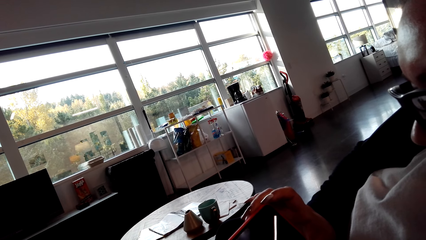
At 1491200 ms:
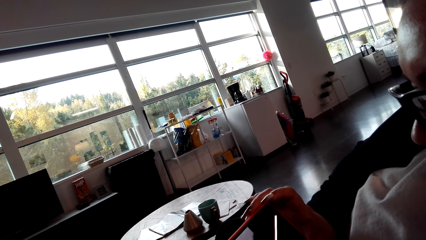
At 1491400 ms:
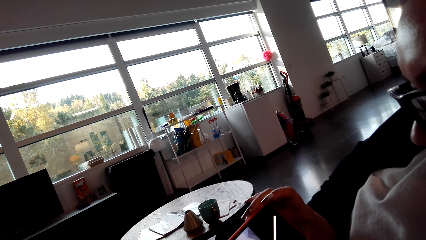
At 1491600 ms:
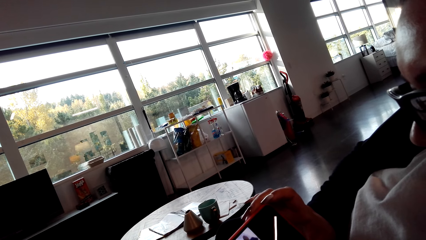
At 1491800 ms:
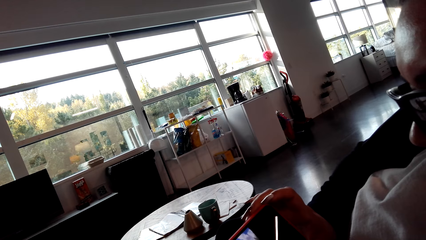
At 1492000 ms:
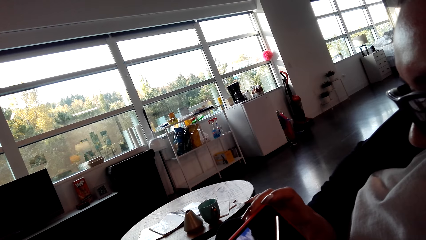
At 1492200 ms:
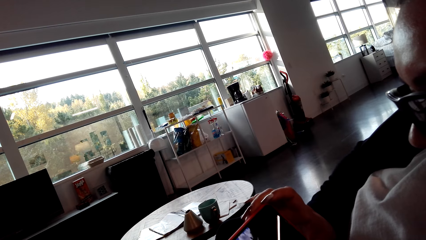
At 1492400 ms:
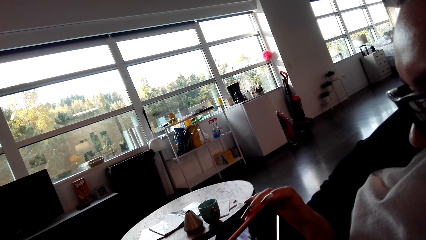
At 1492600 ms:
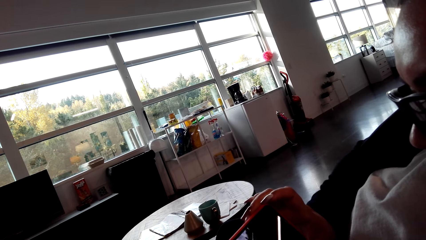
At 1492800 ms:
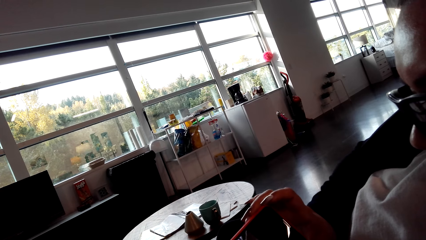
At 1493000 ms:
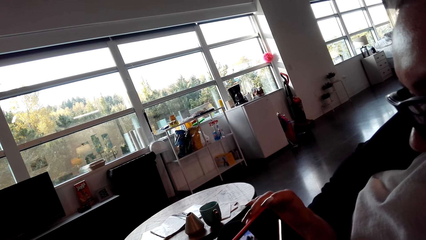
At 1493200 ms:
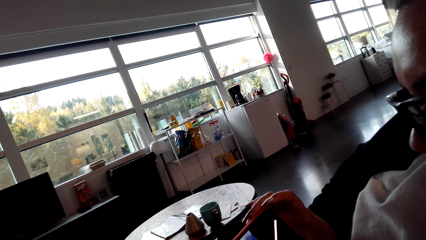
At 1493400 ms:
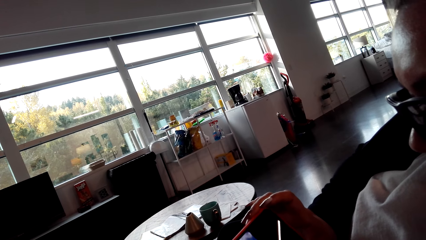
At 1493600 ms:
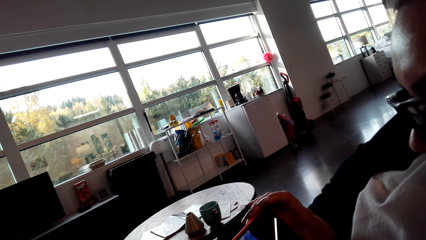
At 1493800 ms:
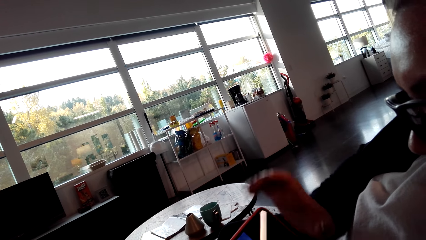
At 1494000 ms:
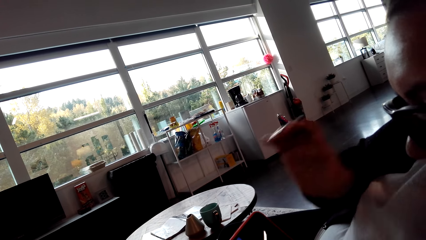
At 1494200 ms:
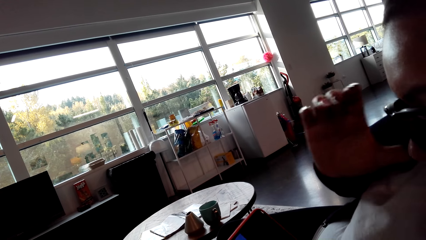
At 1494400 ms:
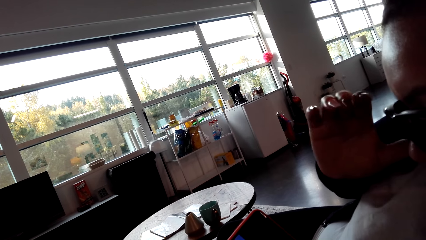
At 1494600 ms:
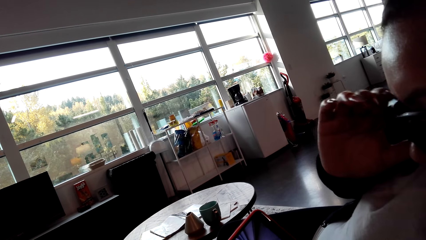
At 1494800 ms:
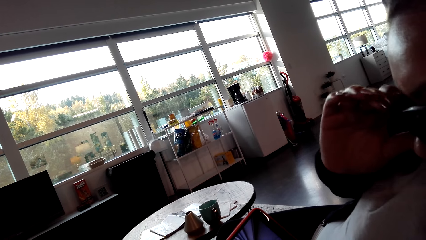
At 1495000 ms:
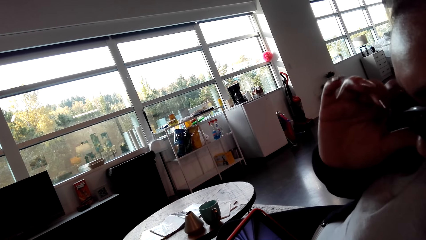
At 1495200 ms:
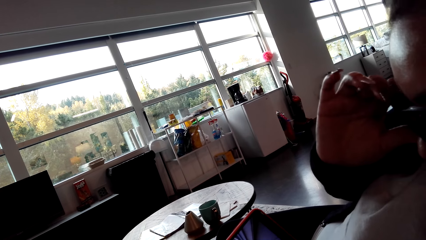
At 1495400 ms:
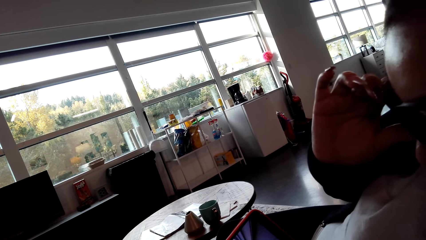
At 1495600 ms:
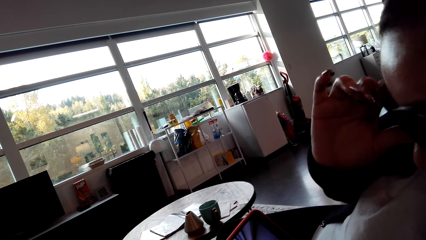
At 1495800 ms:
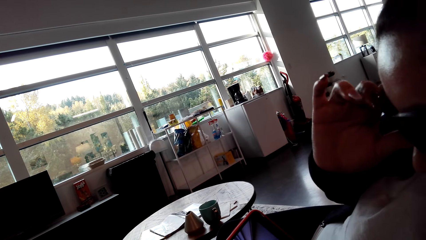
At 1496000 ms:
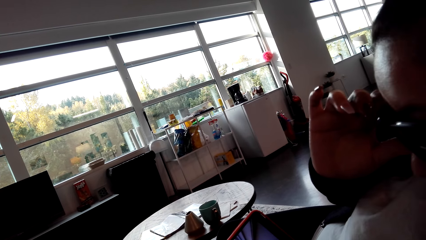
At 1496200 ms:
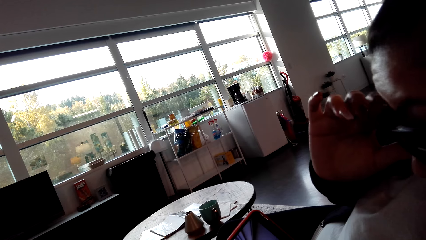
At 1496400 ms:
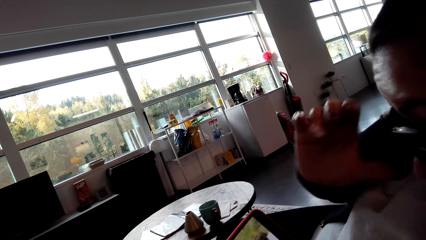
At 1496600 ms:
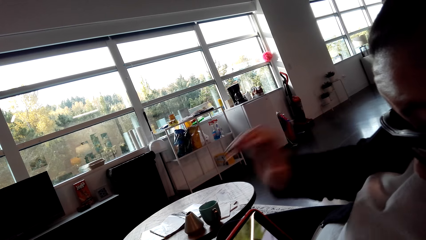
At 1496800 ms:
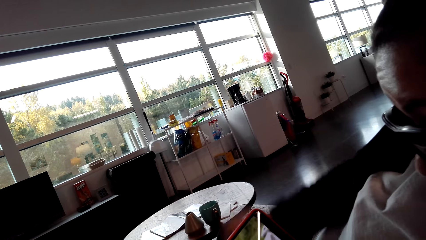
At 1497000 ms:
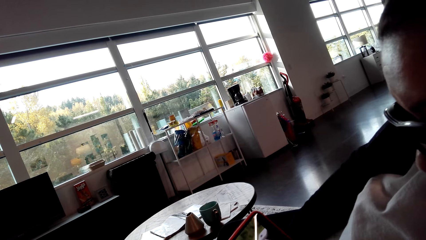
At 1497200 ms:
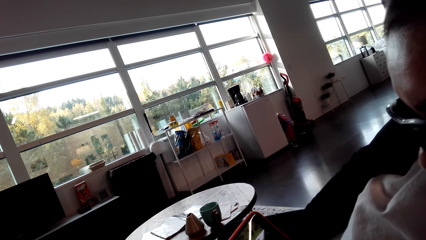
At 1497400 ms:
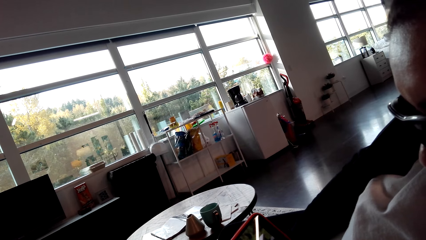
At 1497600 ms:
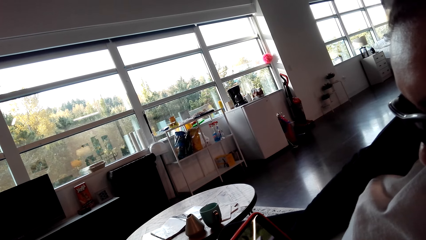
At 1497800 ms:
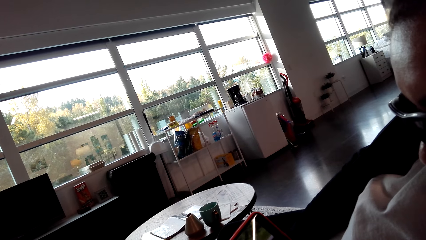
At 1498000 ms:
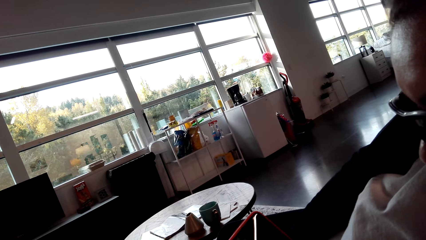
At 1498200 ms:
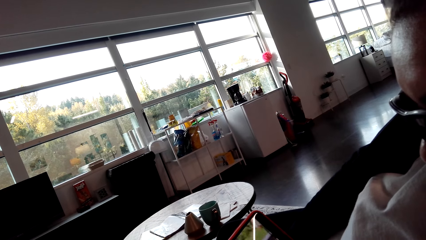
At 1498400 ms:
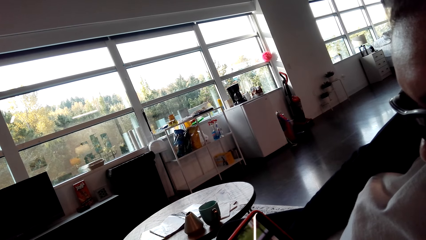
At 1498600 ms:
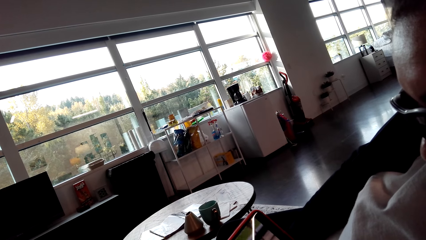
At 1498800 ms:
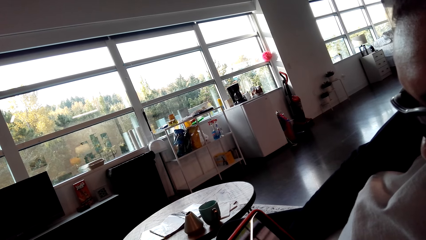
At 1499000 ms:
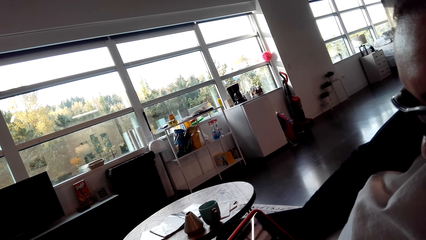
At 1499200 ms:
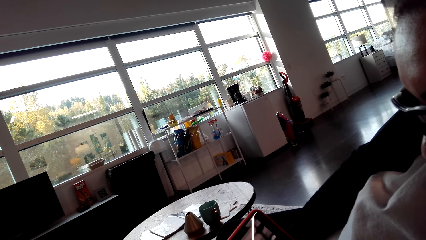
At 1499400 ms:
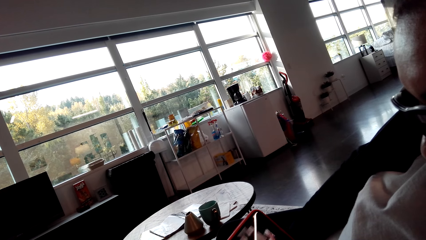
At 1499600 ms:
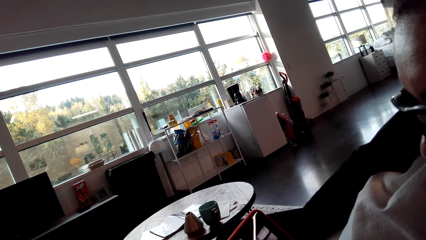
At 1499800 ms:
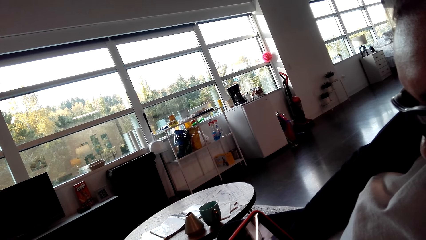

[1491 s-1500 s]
A person adjusts her glasses.

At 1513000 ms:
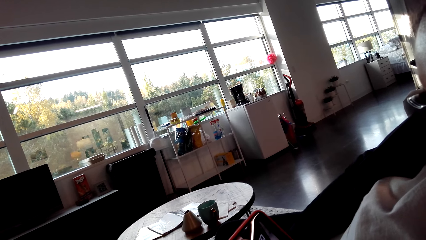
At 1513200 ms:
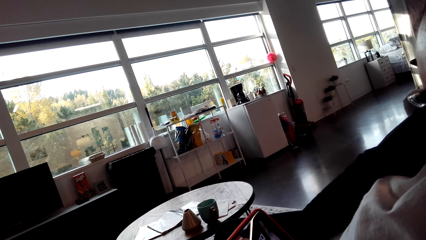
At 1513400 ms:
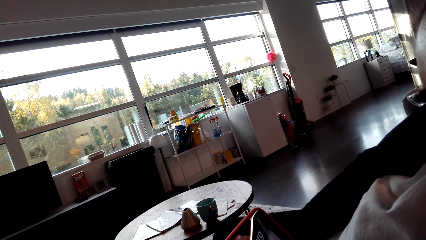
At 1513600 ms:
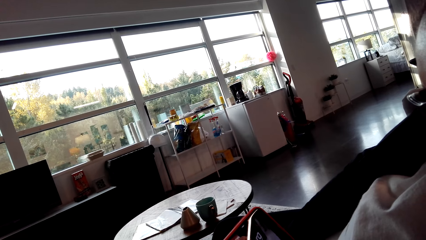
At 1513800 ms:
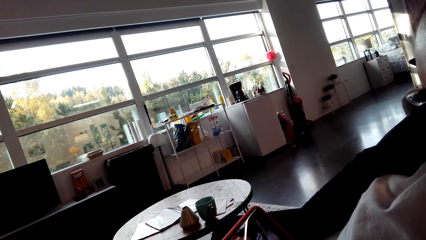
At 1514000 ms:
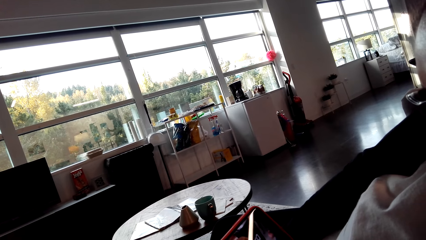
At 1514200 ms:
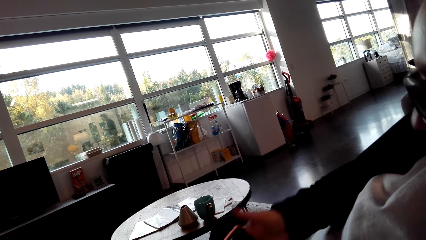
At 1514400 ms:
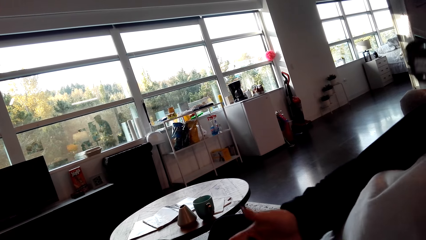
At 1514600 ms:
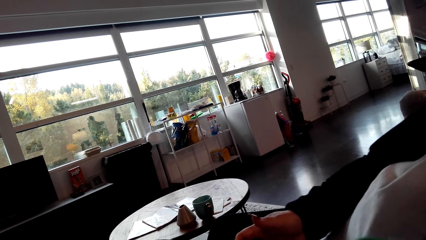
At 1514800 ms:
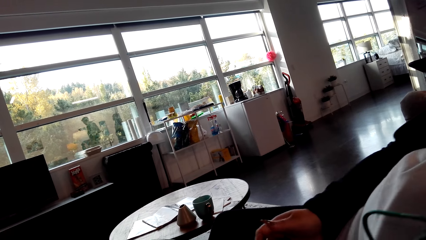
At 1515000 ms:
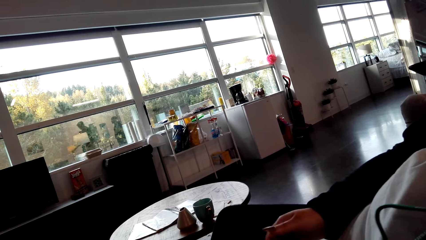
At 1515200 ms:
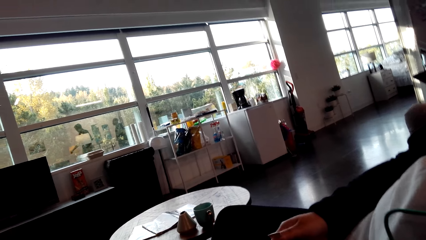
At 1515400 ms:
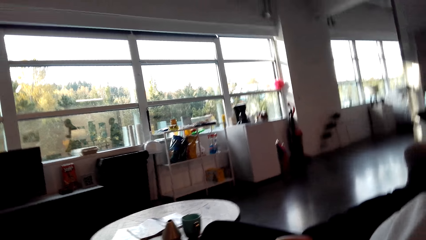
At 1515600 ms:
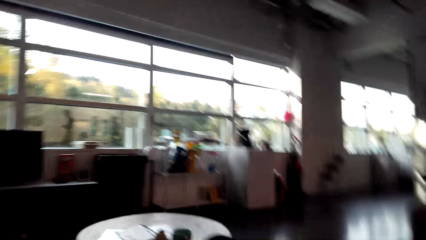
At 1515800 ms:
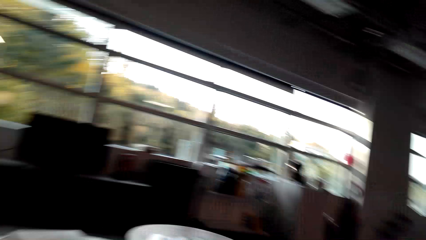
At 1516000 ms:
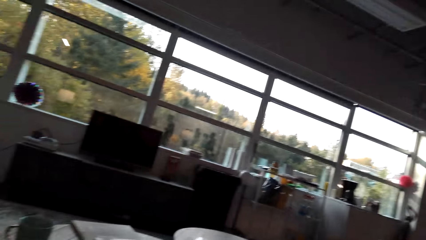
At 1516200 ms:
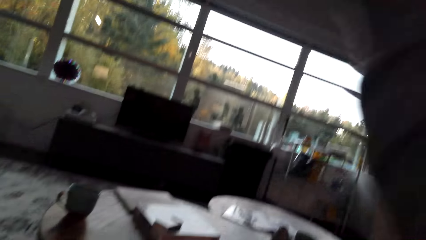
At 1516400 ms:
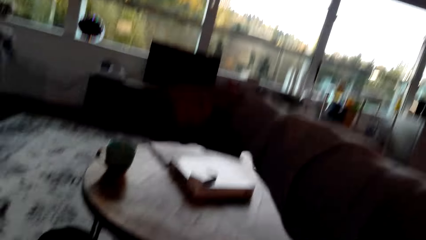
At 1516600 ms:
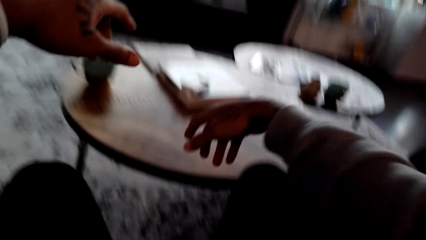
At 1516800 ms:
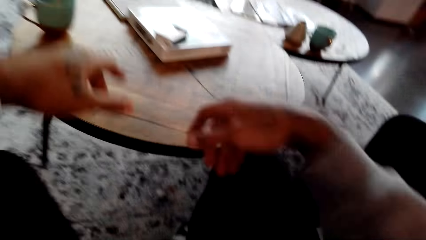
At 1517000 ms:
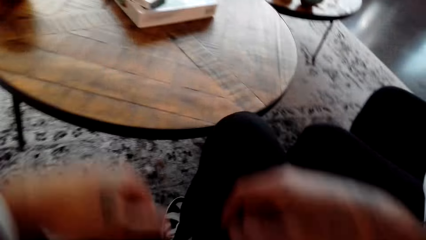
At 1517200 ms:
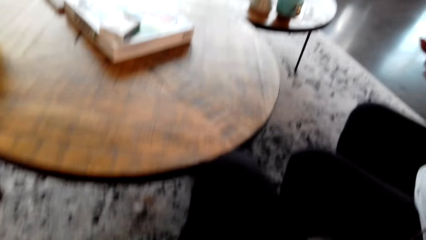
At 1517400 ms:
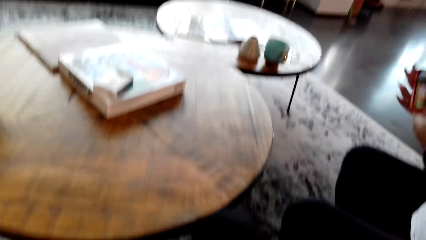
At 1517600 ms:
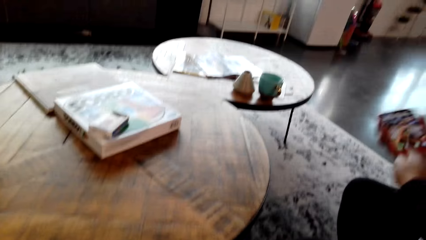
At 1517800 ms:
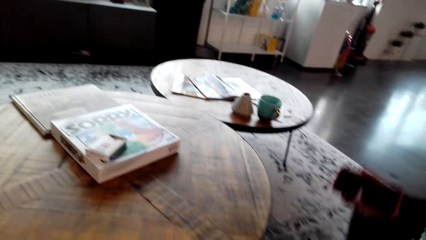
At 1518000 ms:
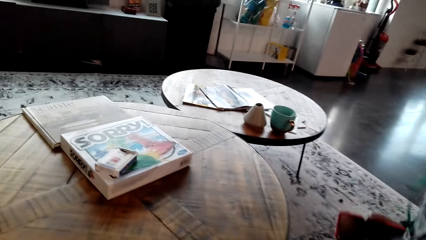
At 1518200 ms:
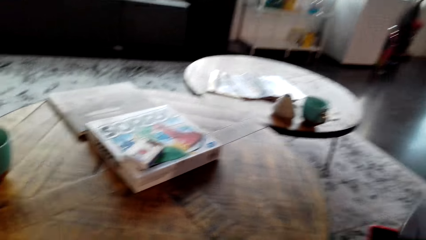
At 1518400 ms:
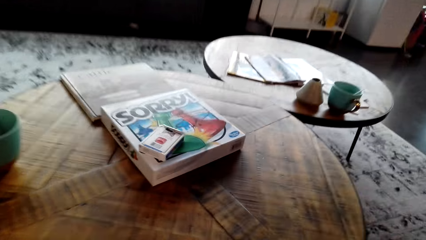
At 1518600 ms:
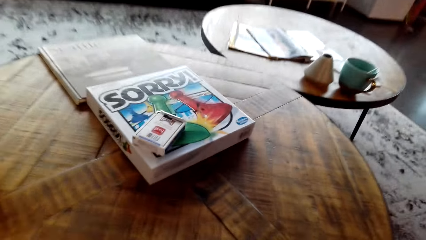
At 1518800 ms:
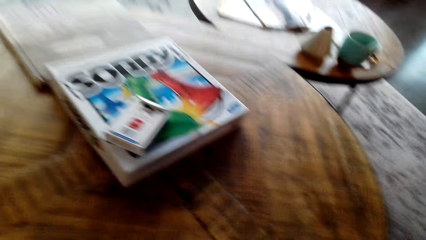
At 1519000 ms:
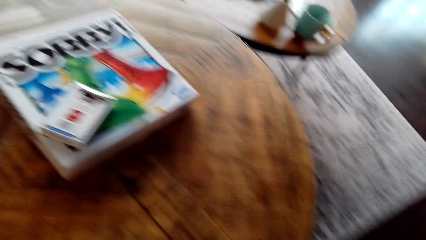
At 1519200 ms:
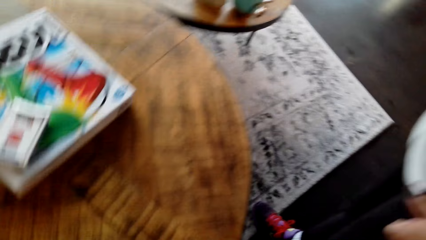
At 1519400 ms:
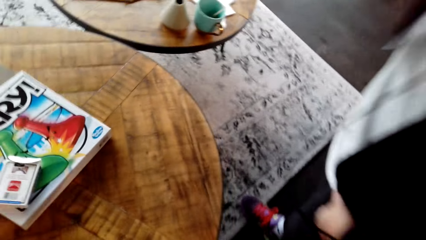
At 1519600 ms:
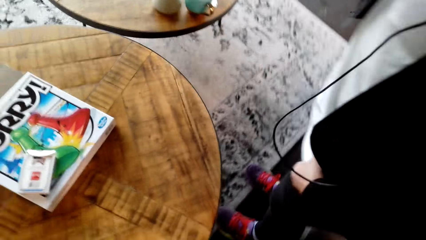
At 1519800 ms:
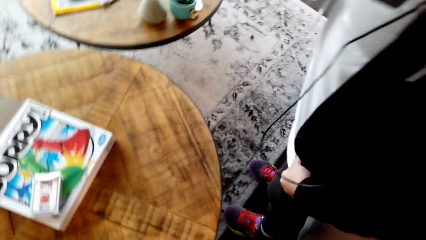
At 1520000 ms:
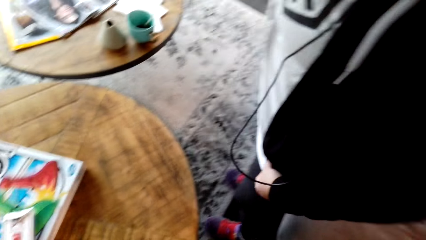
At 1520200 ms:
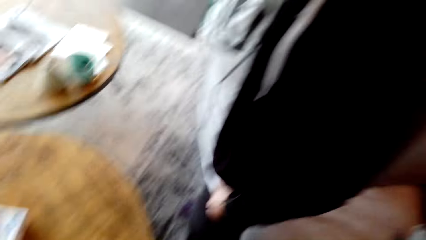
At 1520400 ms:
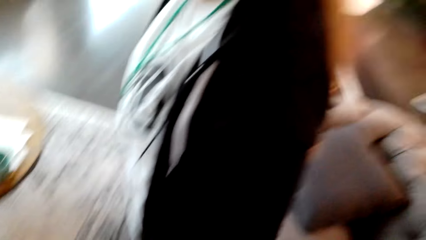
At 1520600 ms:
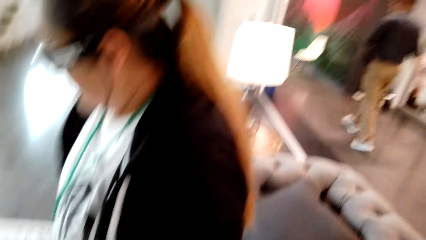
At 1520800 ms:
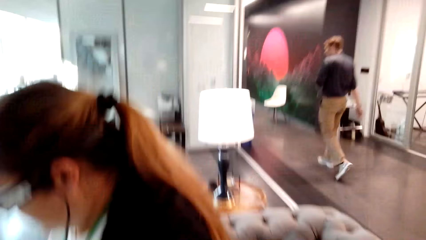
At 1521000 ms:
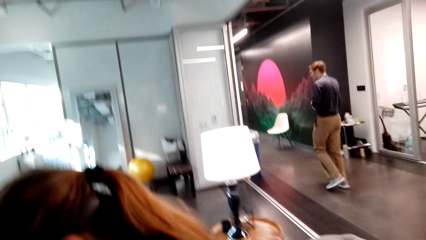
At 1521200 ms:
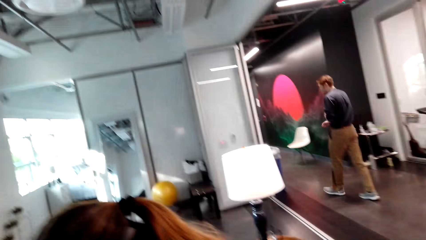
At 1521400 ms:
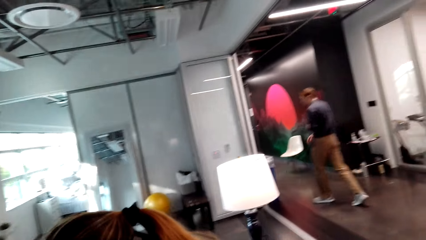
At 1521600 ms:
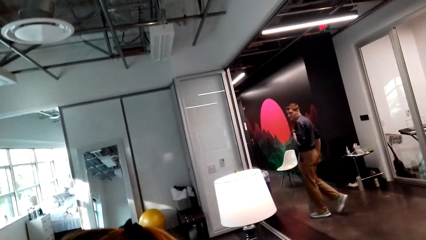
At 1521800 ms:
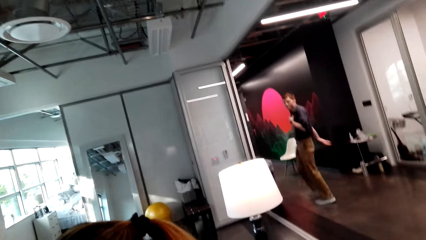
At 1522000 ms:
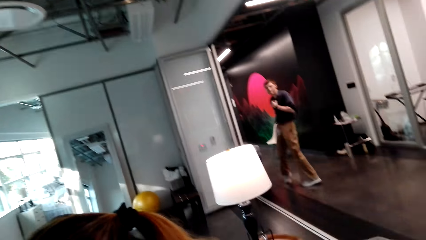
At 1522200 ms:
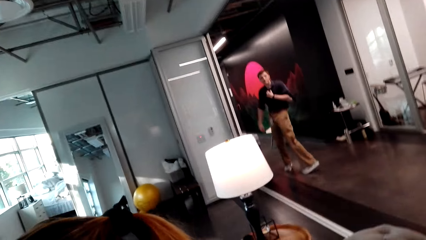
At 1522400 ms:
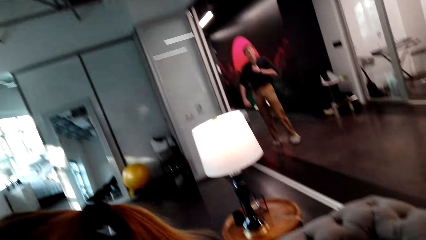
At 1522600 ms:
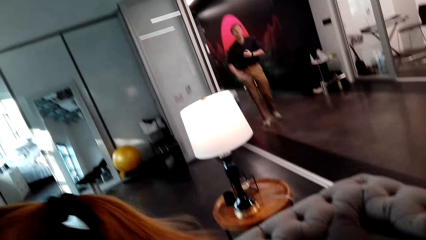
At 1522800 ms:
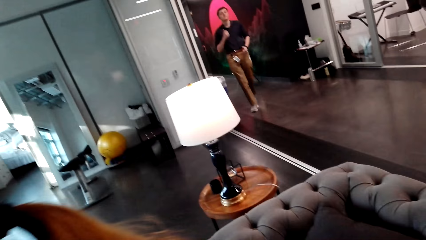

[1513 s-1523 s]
The camera wearer stands up. A person stands up. The camera wearer looks around. They stand. Another person walks around. The camera wearer looks around.
